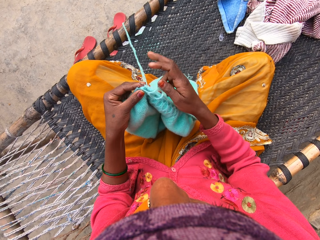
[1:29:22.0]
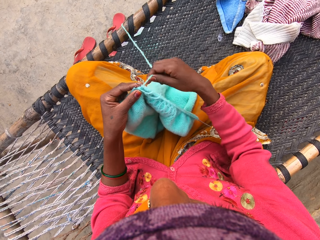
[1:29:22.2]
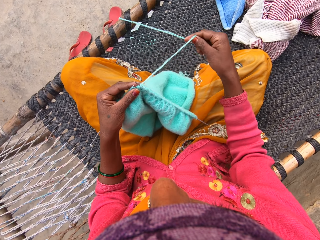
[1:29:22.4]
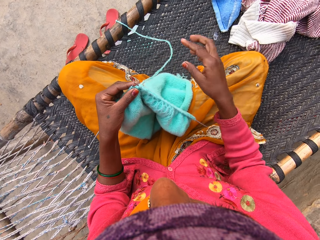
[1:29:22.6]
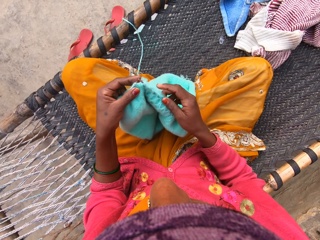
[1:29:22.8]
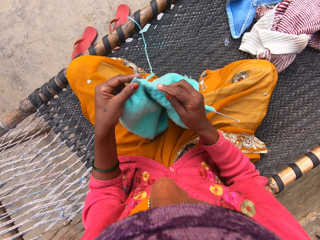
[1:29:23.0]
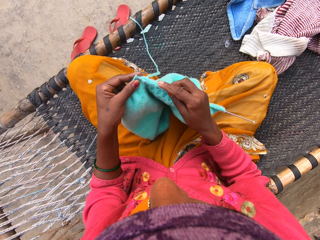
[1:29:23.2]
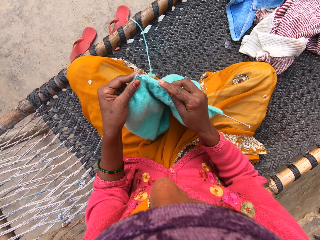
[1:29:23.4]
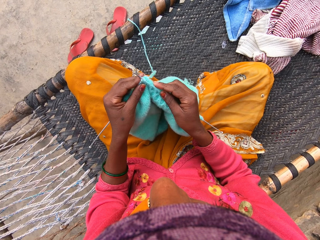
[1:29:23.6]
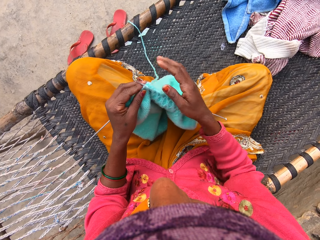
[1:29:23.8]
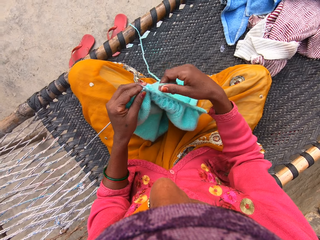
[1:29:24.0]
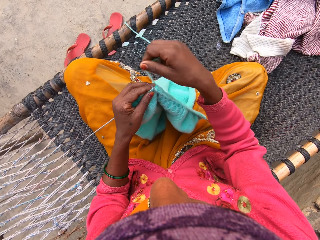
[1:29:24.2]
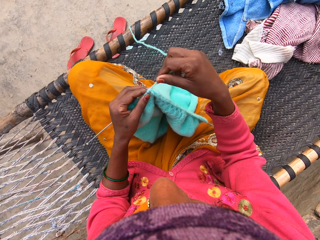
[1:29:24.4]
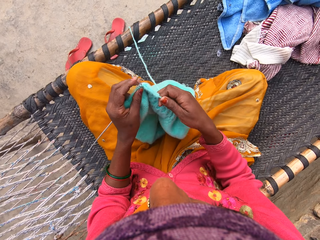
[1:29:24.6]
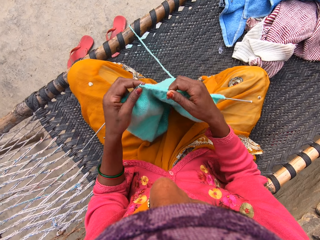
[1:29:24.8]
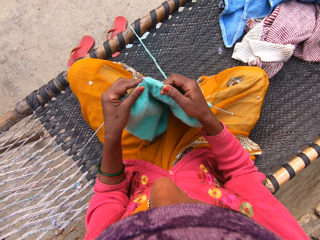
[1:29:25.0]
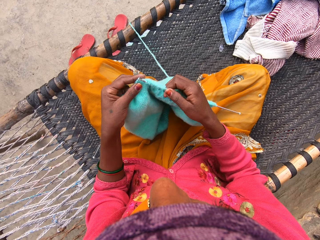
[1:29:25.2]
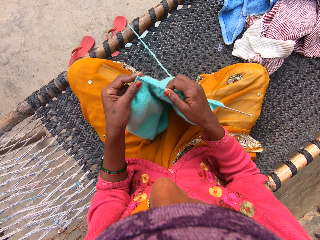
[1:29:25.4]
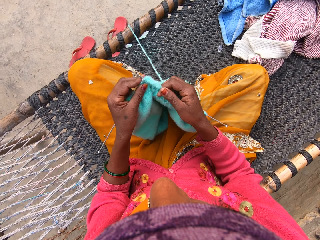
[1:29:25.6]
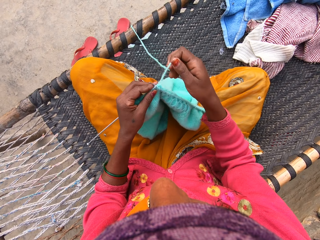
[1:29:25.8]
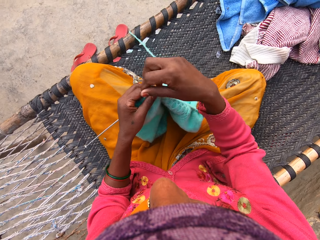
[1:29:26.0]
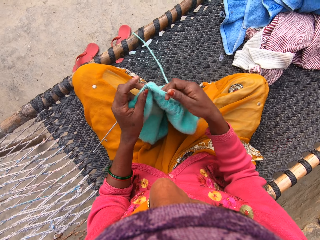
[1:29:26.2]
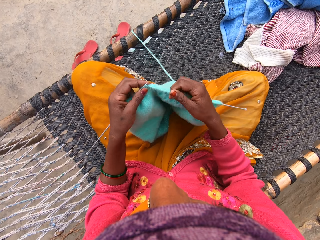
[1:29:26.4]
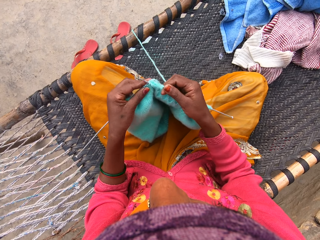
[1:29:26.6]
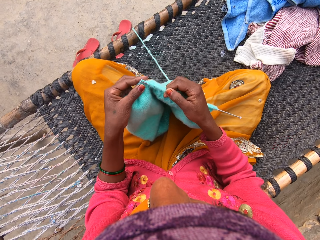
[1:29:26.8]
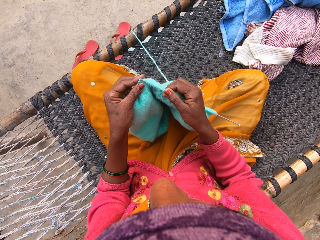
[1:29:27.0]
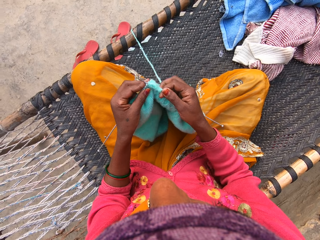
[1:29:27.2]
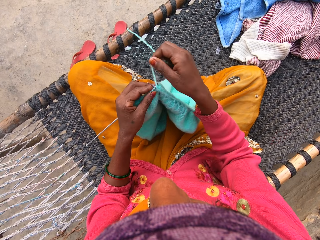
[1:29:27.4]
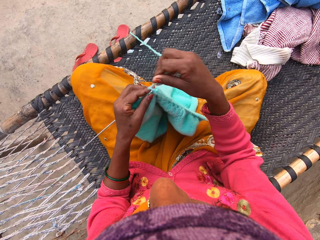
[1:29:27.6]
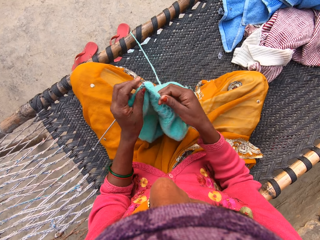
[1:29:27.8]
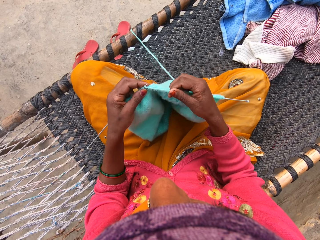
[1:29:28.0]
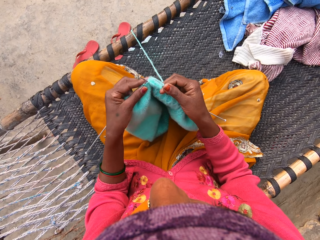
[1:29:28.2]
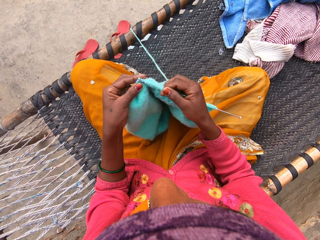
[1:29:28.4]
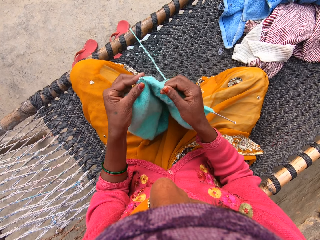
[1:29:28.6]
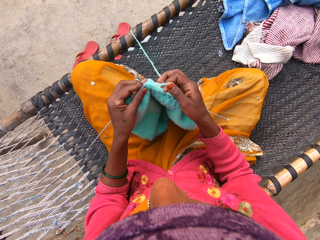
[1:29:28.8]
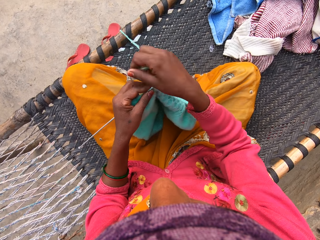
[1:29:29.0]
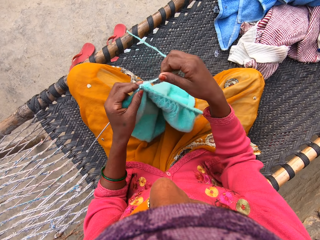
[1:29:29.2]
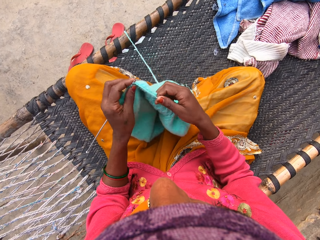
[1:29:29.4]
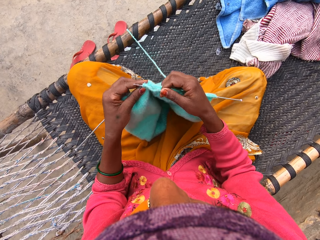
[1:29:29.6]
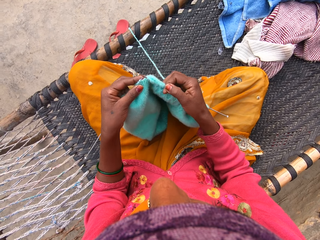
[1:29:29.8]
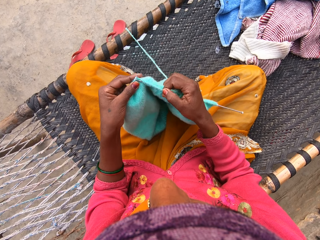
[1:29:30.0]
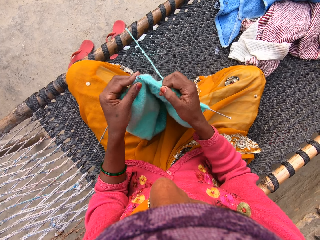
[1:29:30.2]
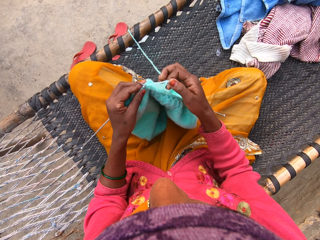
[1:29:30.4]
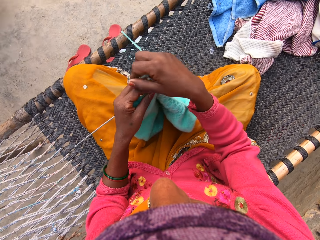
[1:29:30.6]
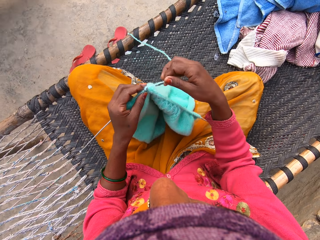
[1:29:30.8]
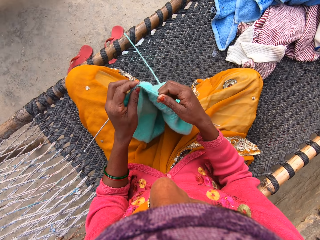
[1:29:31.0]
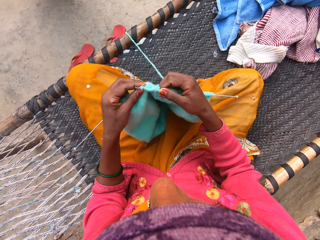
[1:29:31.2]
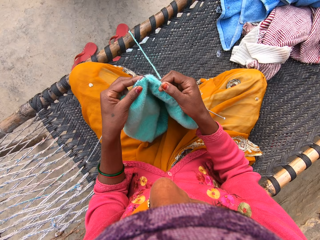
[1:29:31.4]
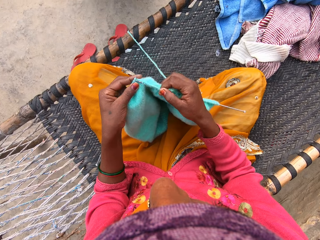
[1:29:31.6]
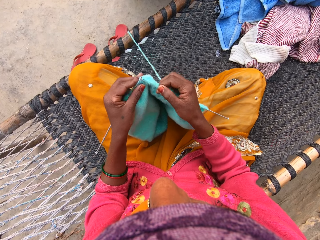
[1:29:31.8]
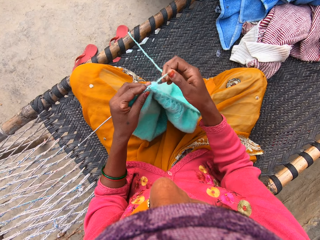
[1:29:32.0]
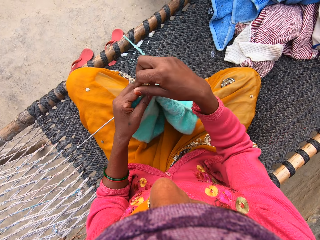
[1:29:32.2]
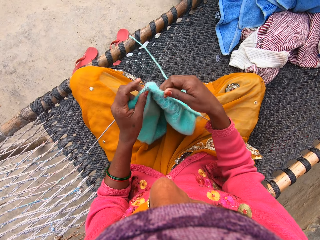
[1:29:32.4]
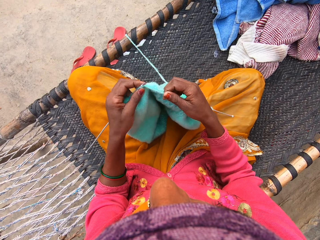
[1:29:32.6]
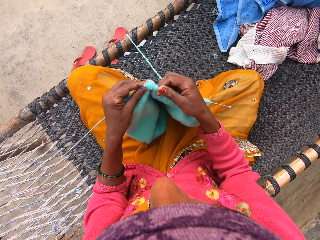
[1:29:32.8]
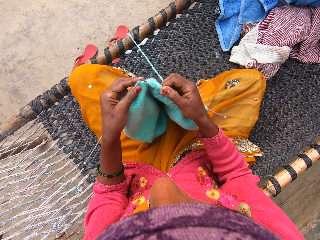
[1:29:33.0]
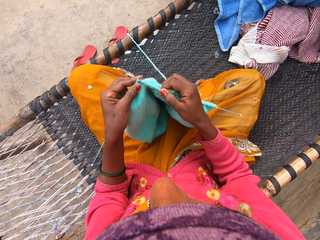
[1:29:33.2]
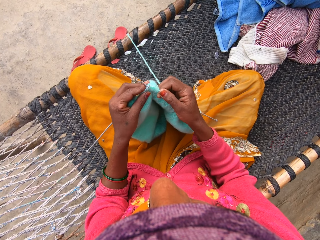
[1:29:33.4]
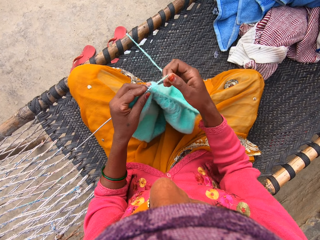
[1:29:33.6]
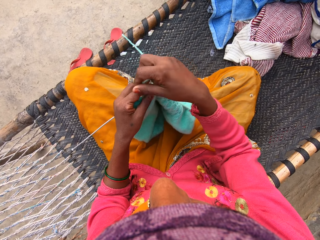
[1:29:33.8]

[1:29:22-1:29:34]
The camera wearer holds the thread. They knit the sweater fabric.

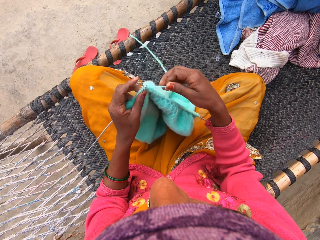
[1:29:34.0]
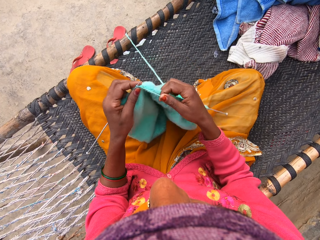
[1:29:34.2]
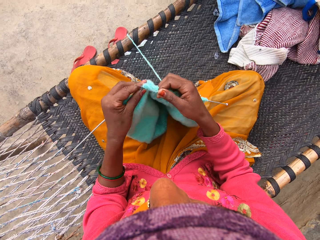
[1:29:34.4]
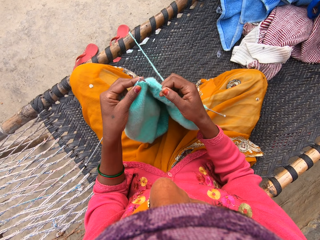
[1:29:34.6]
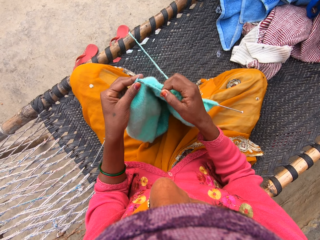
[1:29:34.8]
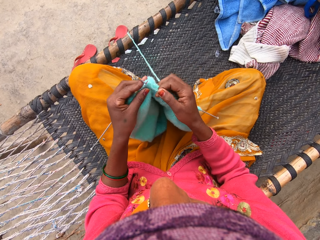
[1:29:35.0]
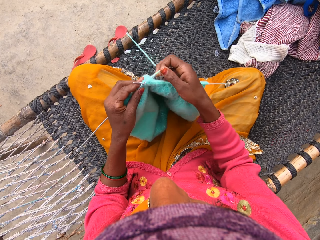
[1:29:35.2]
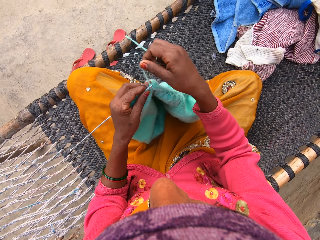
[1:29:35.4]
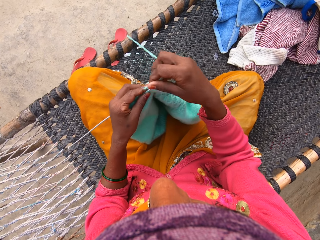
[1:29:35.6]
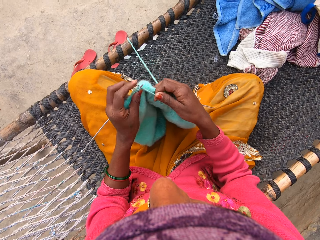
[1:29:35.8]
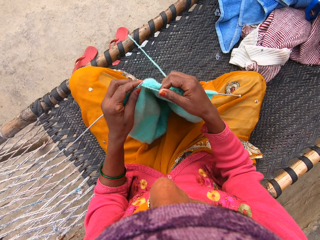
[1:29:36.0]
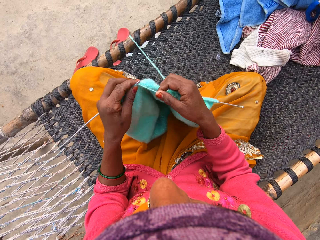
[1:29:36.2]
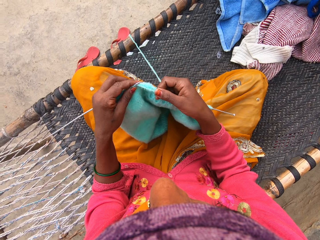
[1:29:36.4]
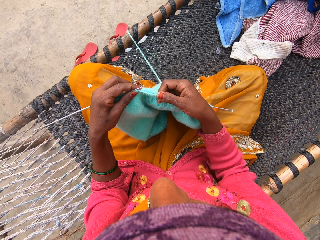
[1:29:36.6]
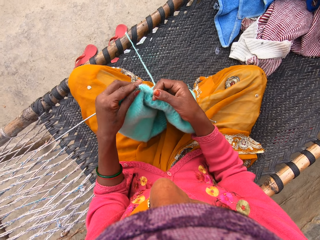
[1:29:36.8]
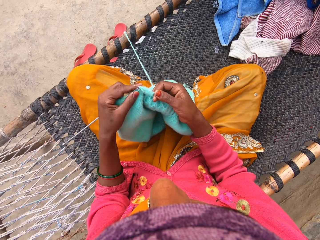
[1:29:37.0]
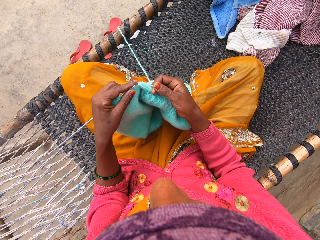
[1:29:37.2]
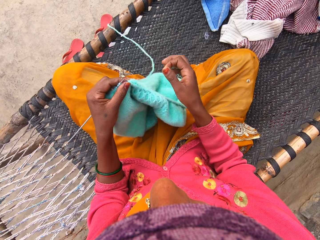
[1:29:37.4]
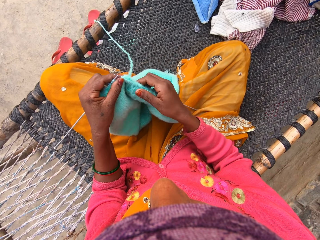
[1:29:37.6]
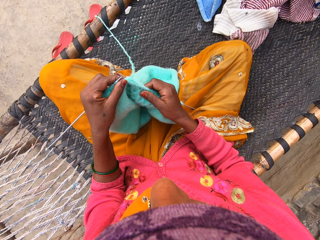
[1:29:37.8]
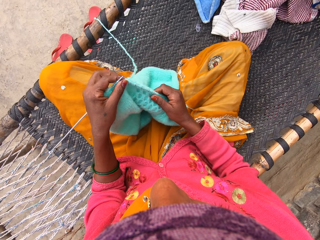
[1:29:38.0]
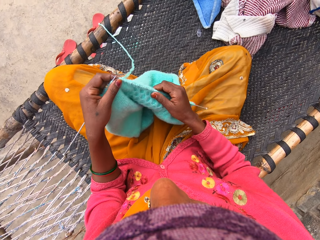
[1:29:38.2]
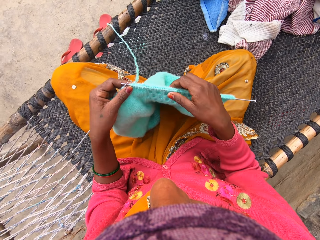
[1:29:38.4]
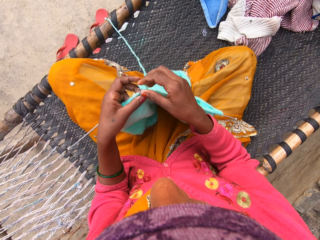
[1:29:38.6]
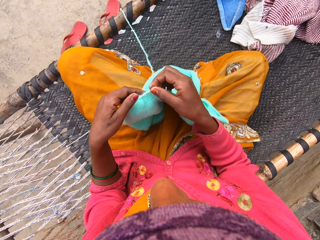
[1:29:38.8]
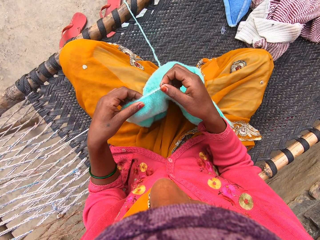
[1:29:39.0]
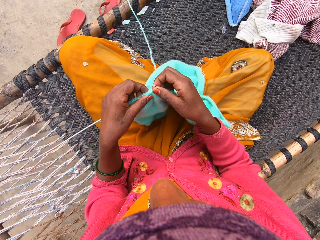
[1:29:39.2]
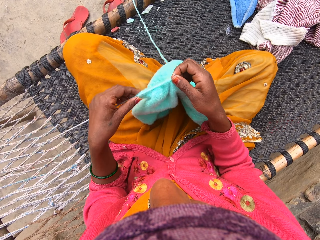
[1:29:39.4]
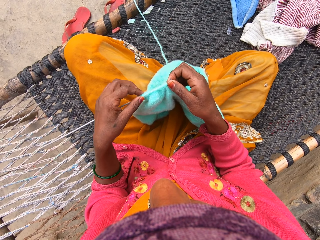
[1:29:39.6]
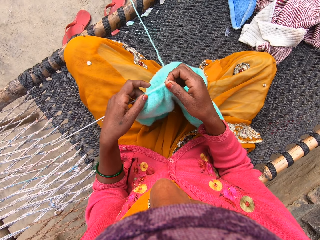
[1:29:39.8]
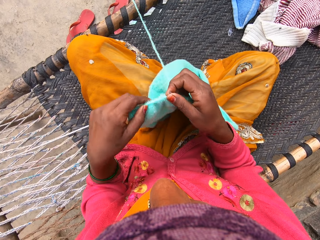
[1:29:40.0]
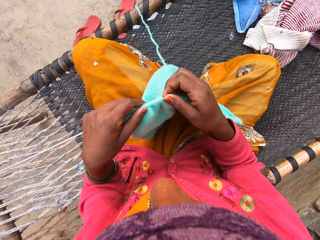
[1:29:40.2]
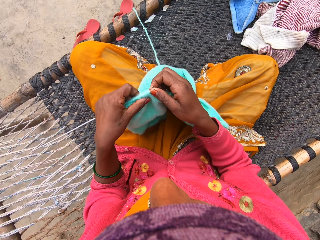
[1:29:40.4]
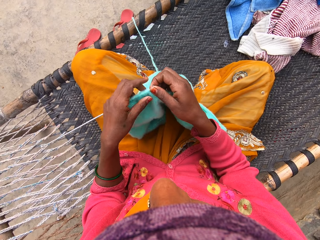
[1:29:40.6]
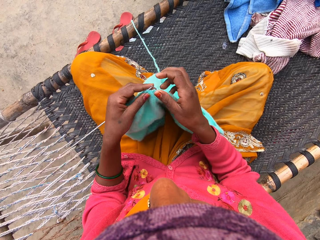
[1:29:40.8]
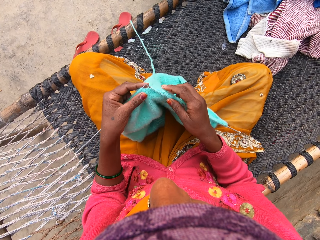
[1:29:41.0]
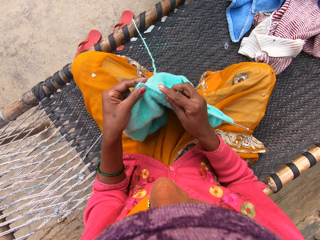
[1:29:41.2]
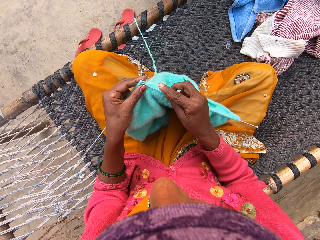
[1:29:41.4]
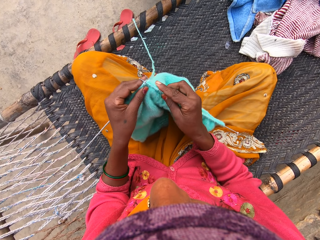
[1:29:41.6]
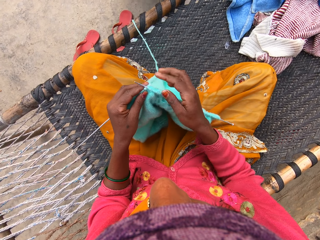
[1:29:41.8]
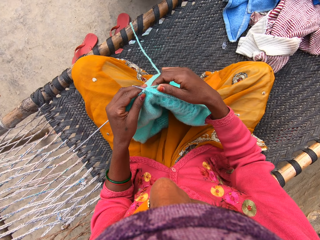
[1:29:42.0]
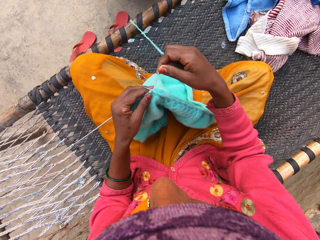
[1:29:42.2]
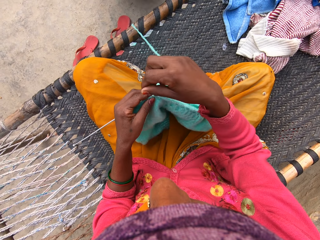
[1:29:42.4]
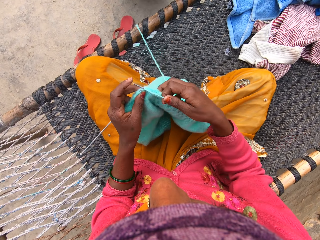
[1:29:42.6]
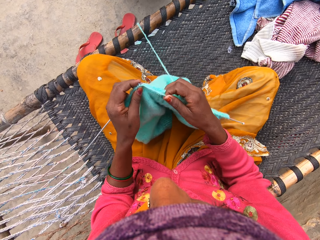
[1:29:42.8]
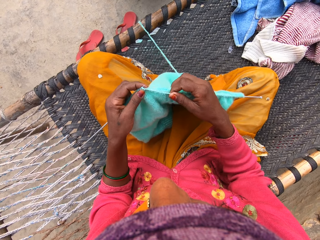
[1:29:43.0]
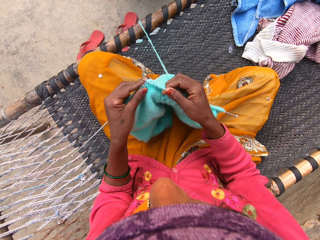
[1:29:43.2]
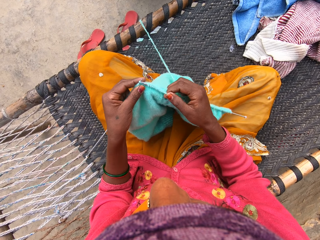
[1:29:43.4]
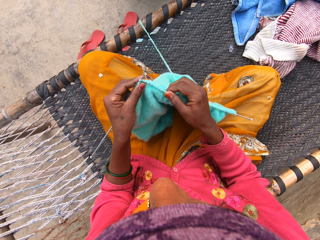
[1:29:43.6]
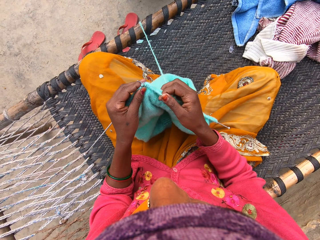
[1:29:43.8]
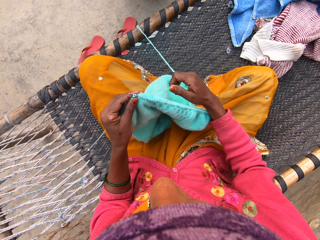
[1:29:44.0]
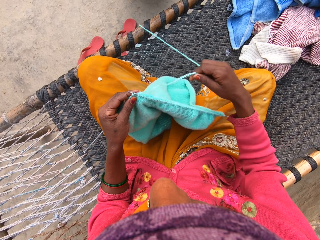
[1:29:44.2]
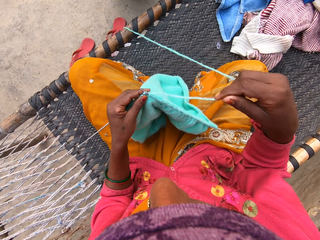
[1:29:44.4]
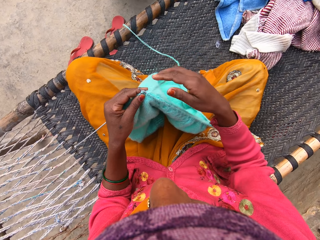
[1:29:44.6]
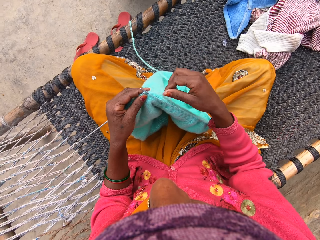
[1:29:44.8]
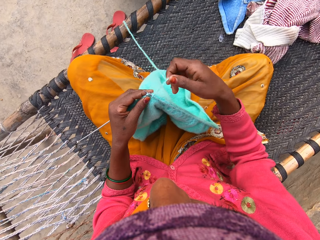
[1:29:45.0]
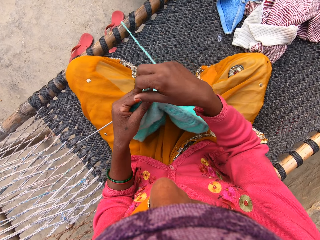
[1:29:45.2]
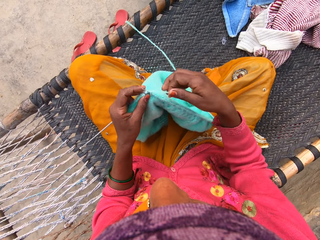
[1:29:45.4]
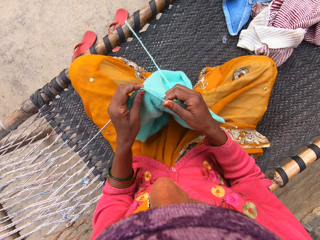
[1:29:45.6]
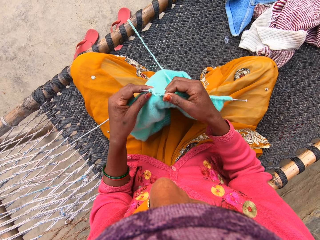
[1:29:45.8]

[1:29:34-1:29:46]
The camera wearer adjusts the shawl or sweater fabric with her right hand. She adjusts the shawl with her left hand. She pushes the crochet hook. She lifts the sweater fabric and puts down the sweater fabric. She knits the sweater fabric. She pulls the thread.
